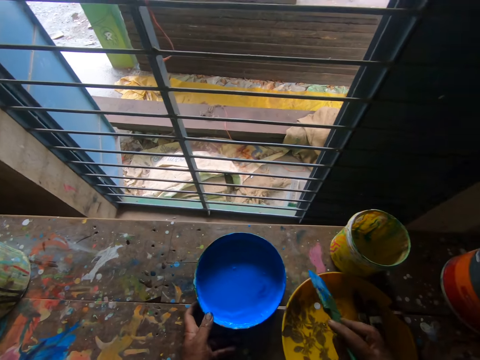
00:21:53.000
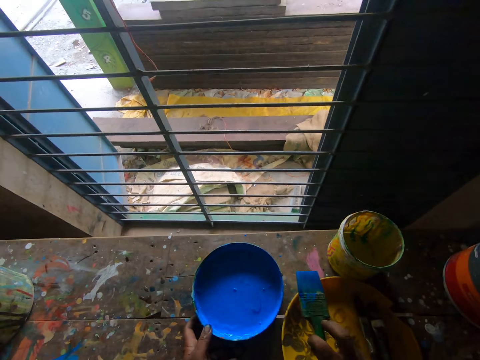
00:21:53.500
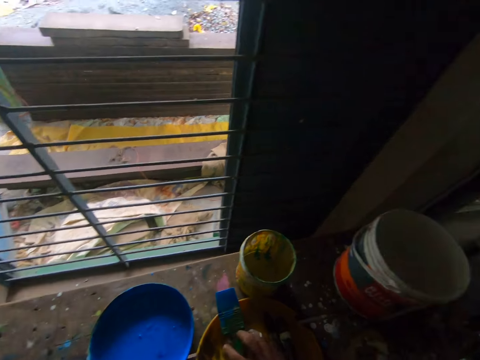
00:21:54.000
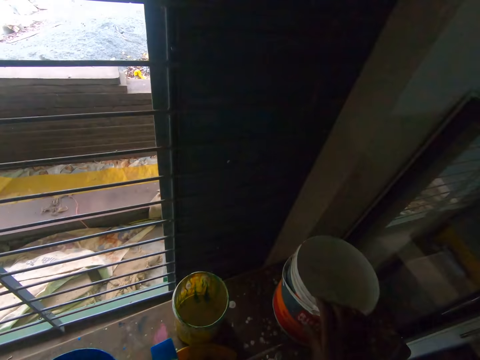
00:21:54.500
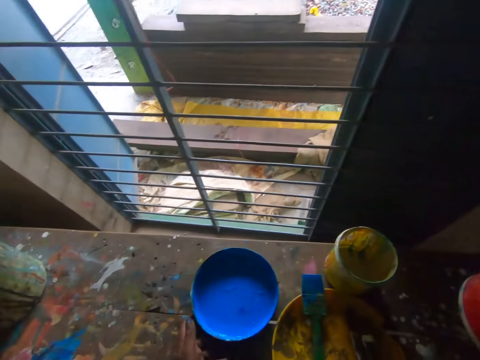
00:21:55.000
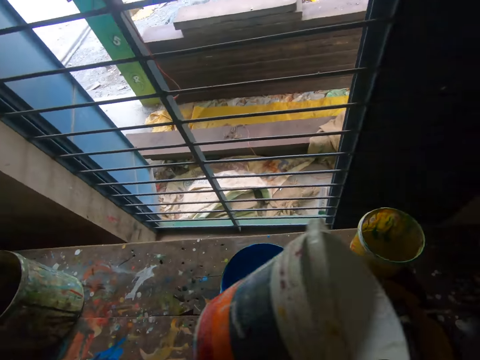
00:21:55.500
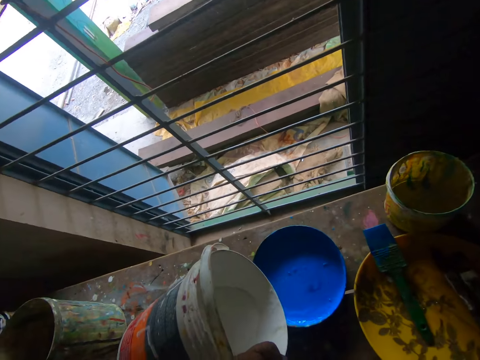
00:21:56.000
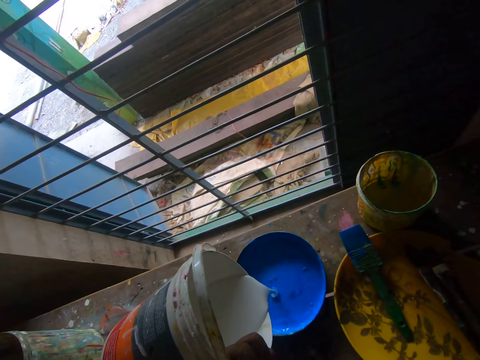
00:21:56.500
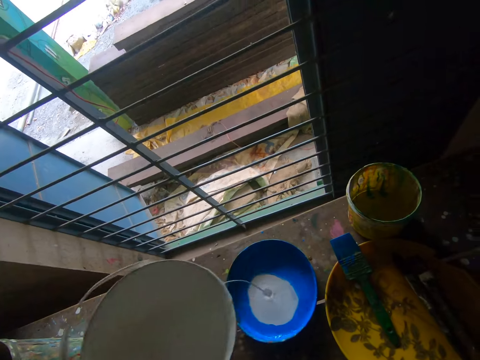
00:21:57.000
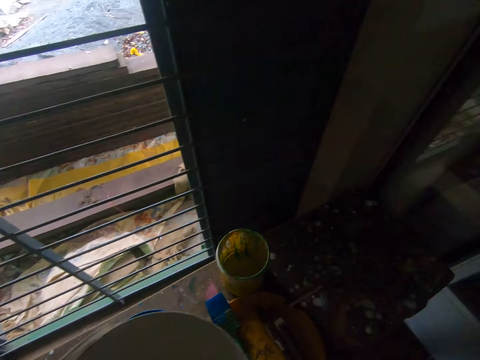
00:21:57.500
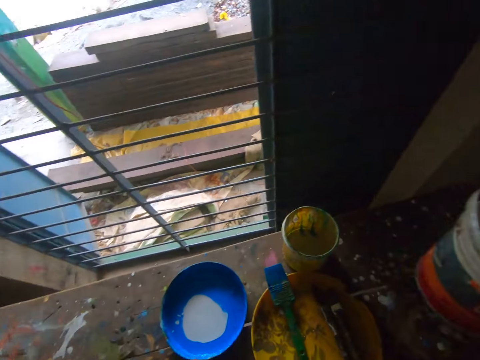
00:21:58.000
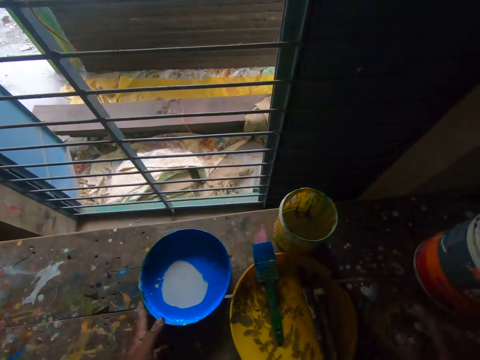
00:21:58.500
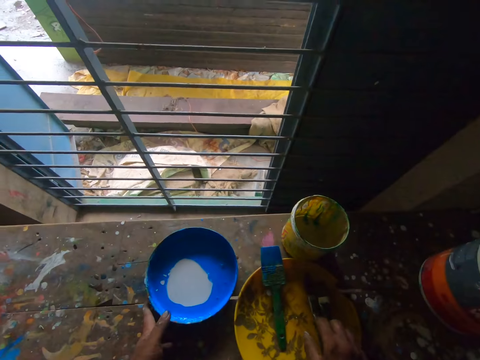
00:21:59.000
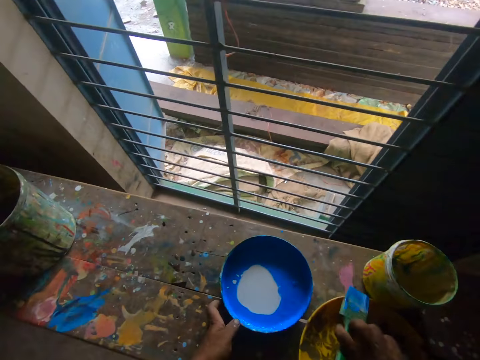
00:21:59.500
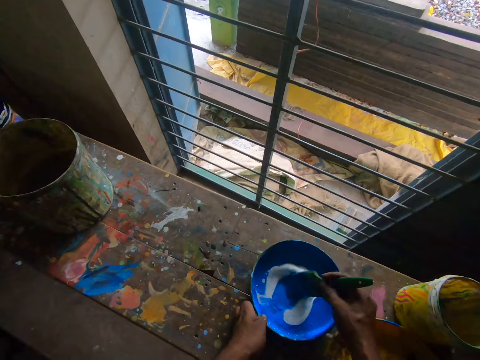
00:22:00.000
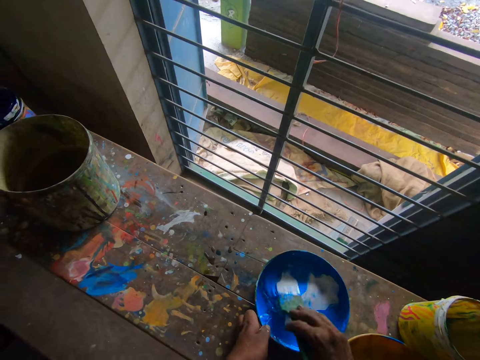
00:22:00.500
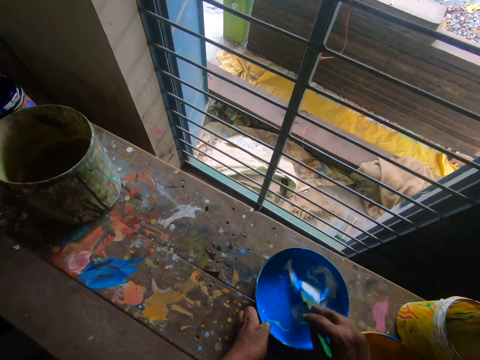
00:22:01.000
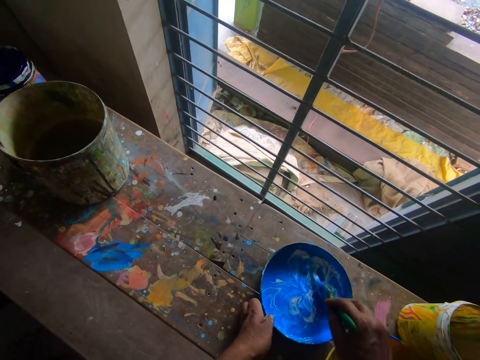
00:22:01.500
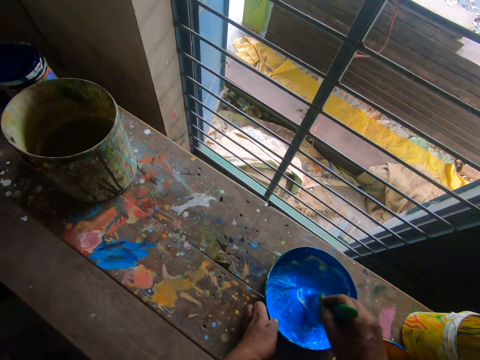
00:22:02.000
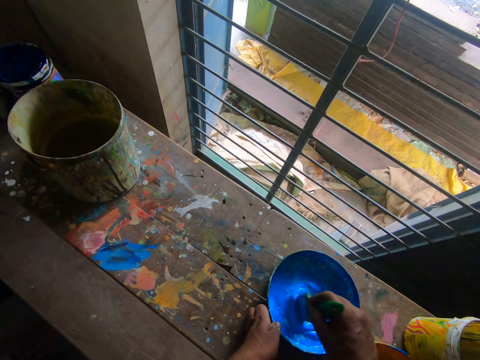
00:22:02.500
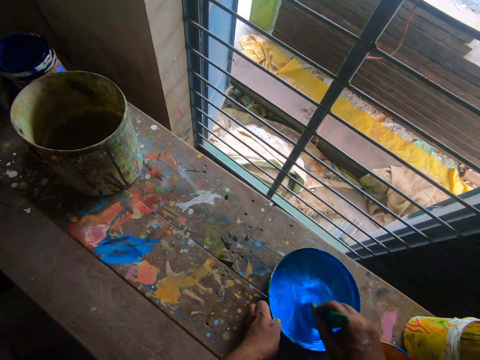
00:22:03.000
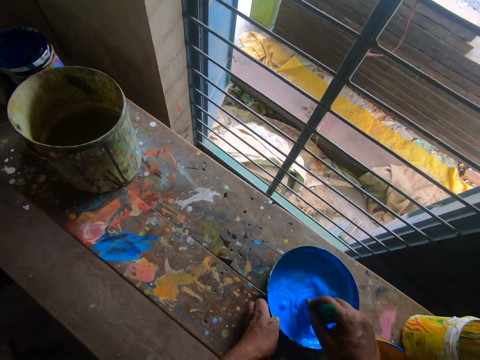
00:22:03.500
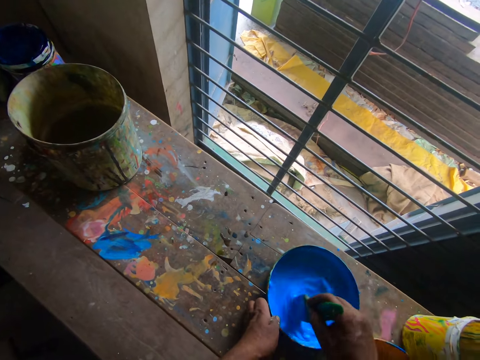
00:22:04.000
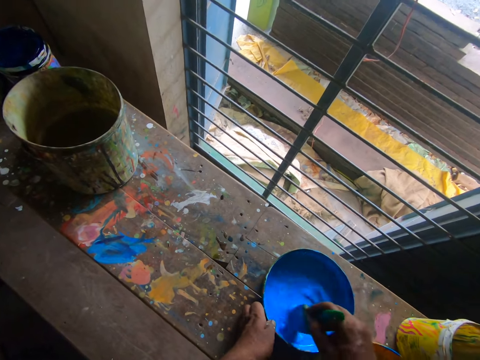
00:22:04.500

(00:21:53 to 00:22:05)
The camera wearer places the paint brush on the plate. They take the bucket. They pour paint in the lid. They put the bucket on the bench. They pick up the paint brush. They mix the content in the lid.

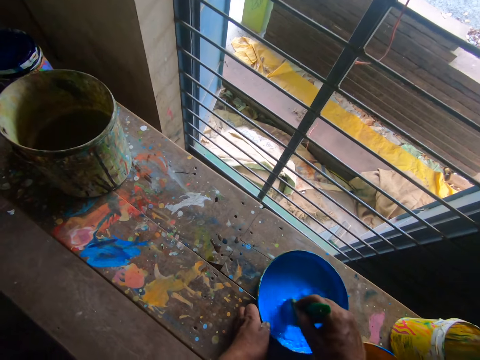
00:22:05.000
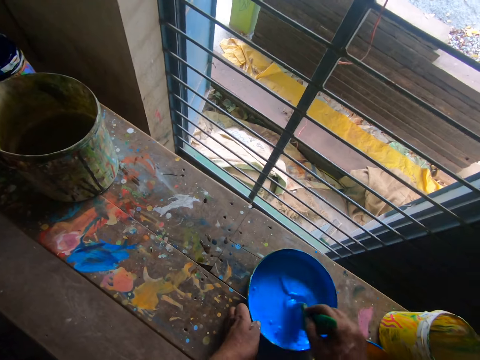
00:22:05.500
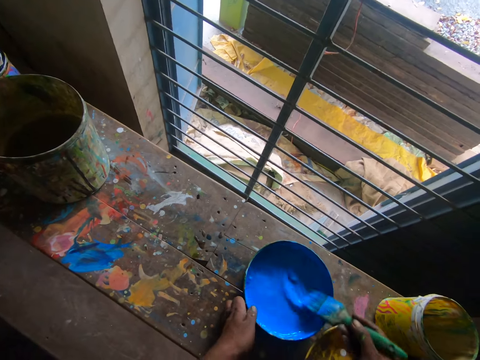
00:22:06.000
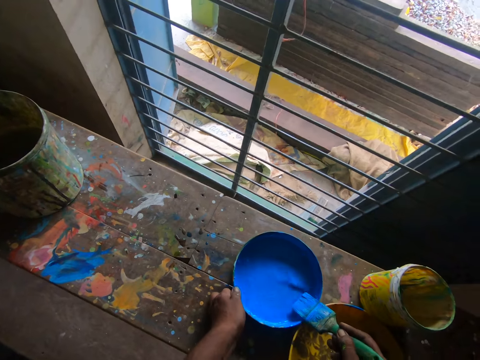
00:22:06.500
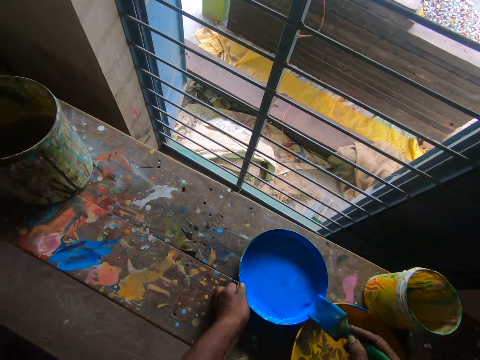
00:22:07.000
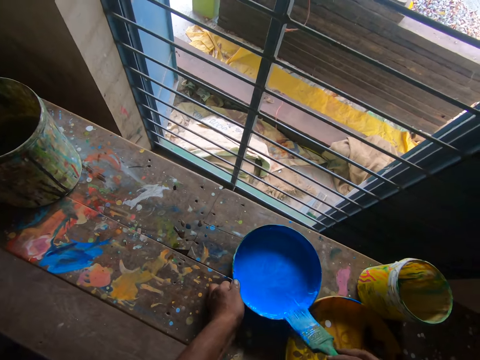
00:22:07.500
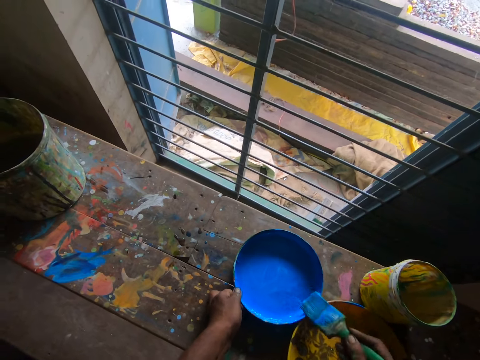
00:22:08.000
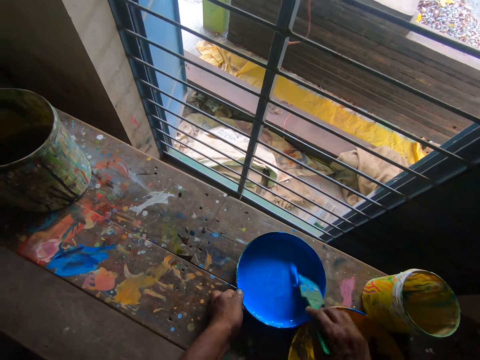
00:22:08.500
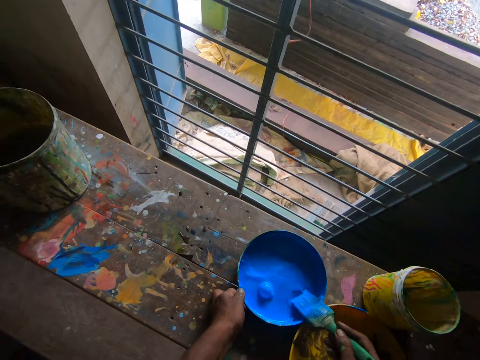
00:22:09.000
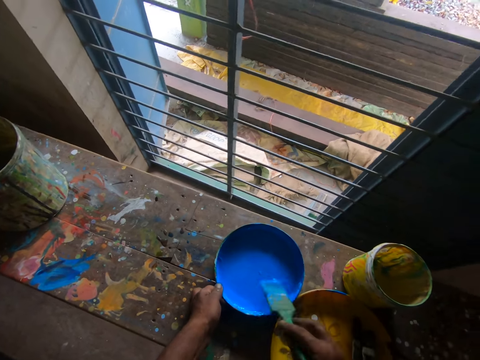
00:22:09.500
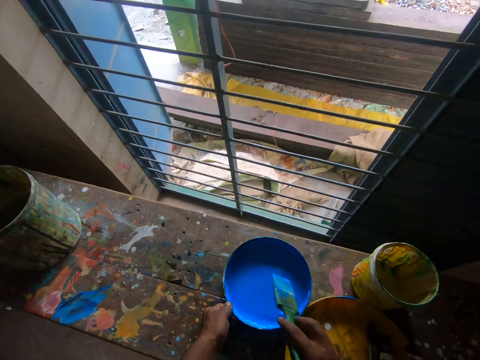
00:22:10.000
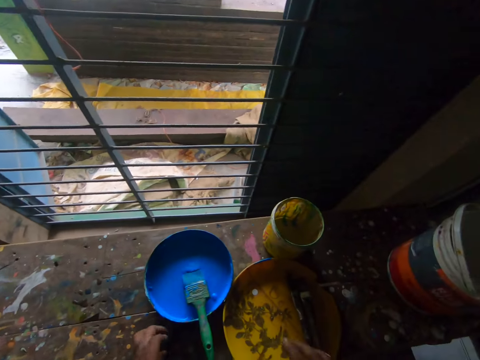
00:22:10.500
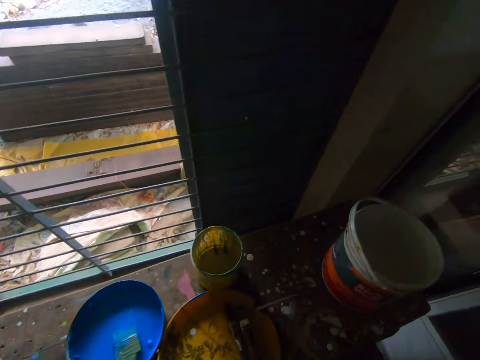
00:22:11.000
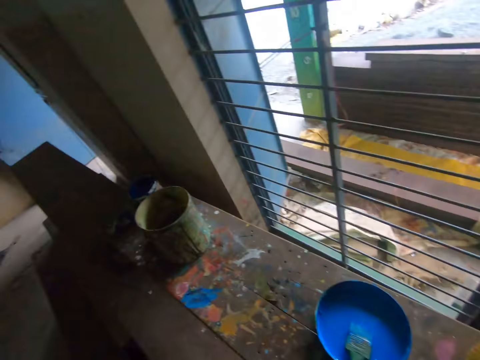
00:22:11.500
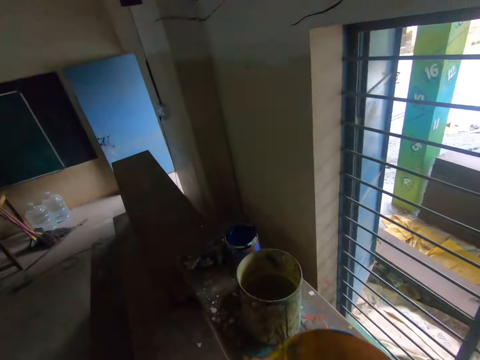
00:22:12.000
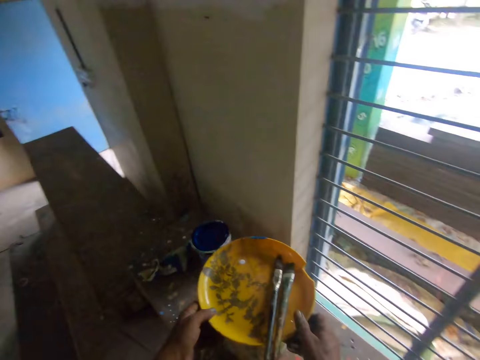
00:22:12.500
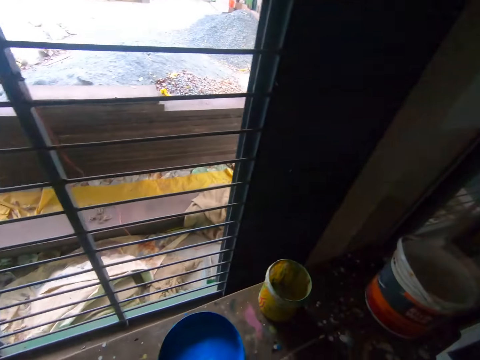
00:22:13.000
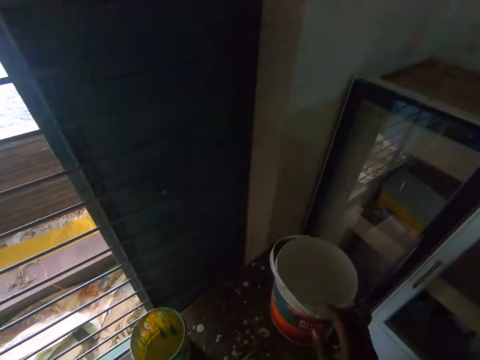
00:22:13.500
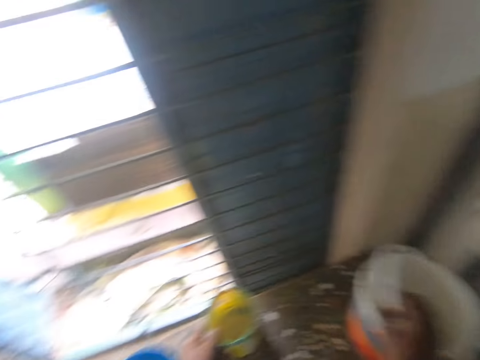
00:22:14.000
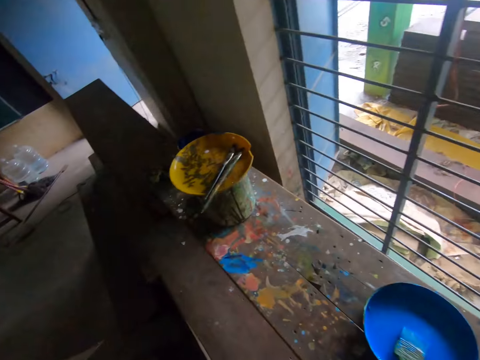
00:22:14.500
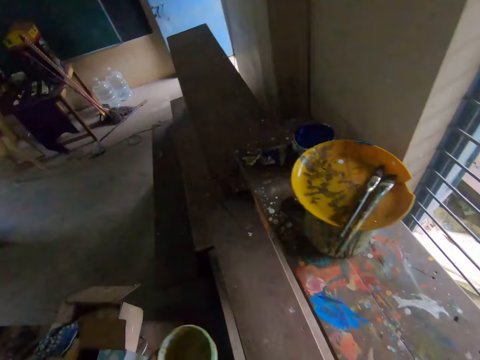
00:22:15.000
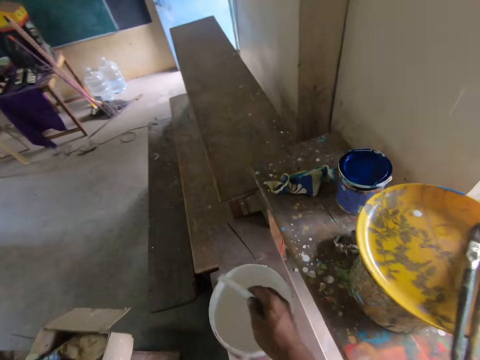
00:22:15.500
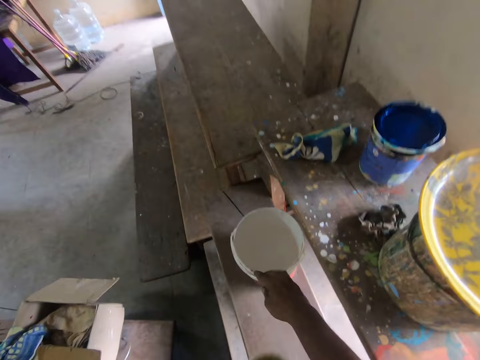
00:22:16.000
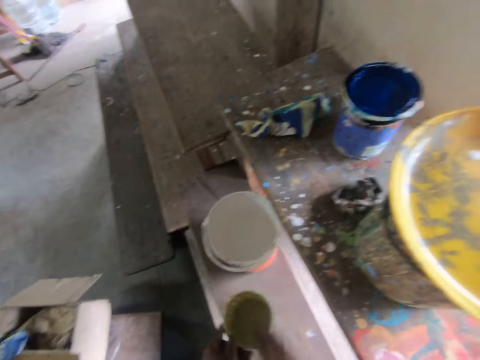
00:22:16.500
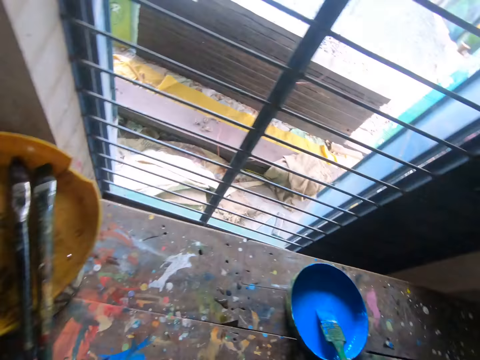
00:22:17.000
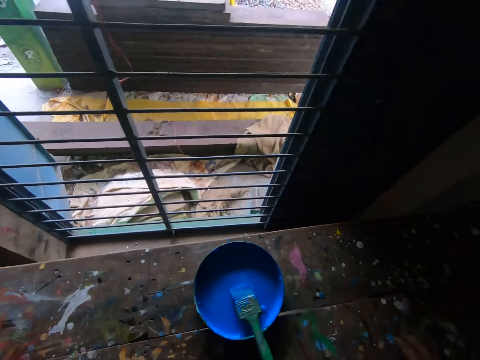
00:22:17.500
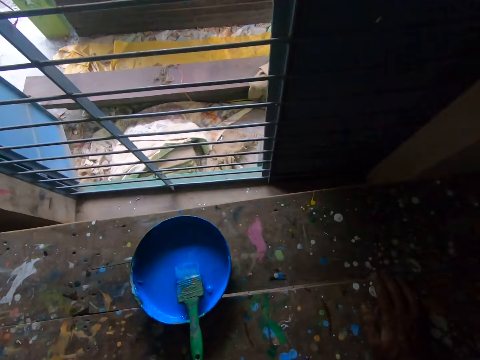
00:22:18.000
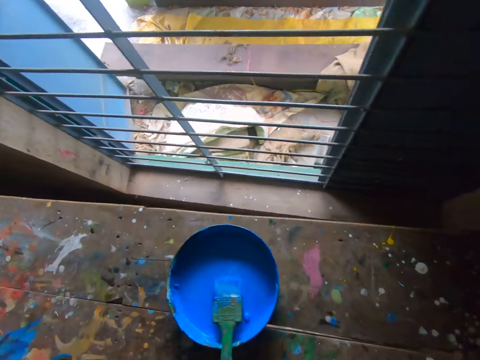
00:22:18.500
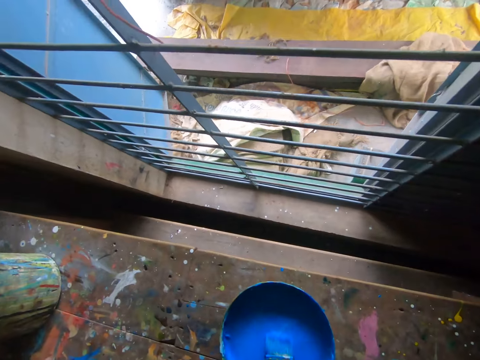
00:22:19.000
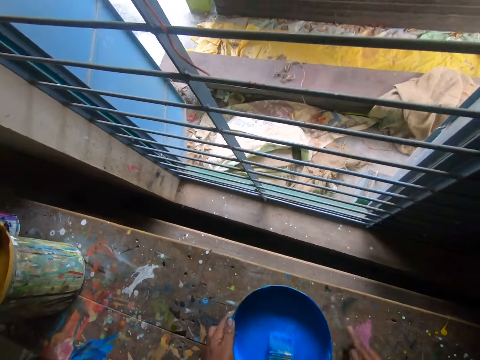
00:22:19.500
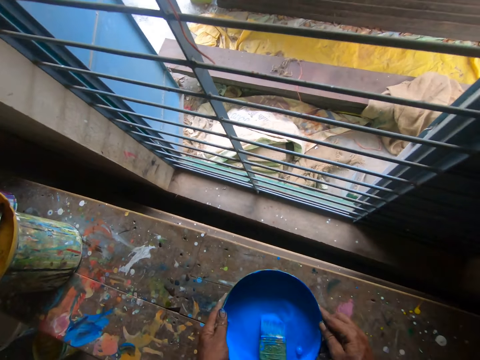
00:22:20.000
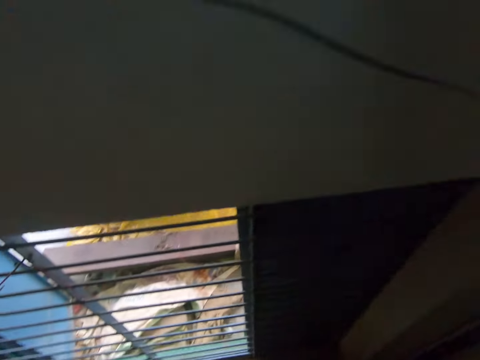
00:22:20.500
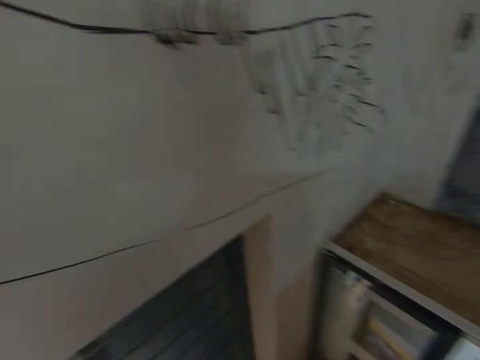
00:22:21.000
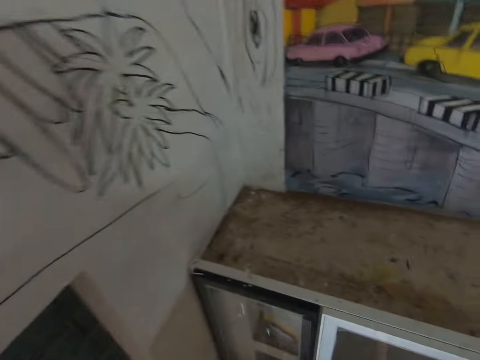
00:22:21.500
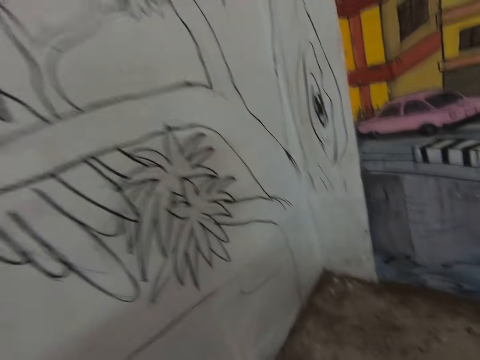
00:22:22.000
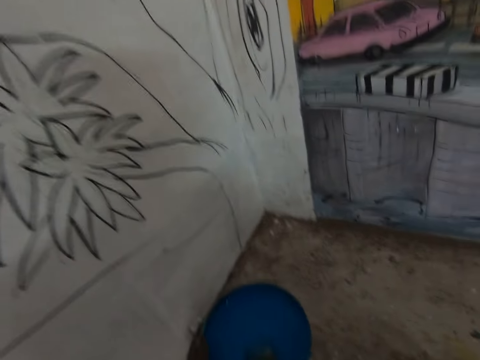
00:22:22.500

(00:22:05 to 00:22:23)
The camera wearer wipes the brush on the bowl. They drop the brush in the container. They take the plate. They put the plate on the container. They take the bucket. They put the bucket on the bench. They take the paint. They pull the bowl.
